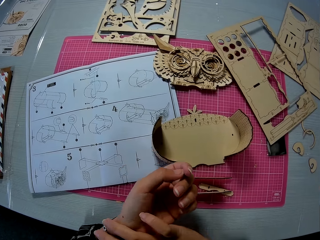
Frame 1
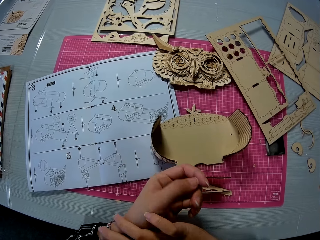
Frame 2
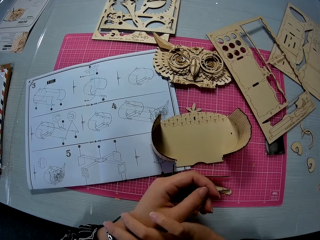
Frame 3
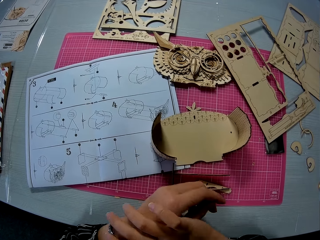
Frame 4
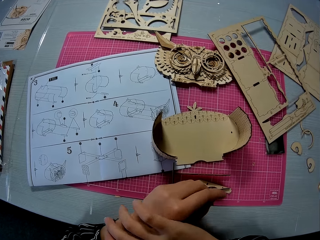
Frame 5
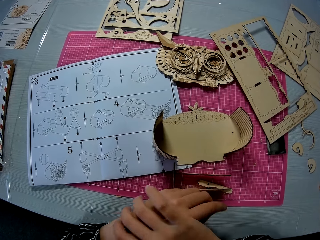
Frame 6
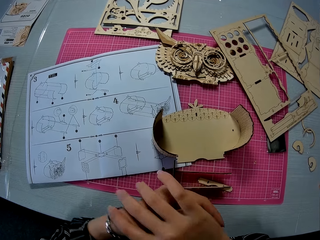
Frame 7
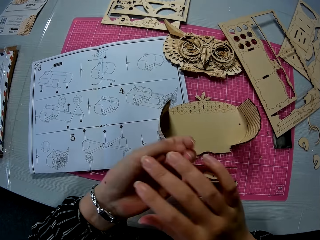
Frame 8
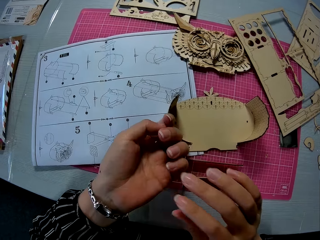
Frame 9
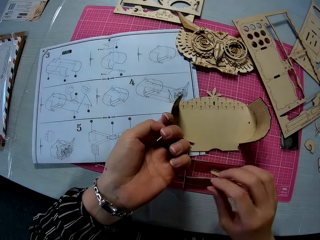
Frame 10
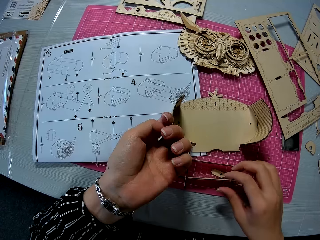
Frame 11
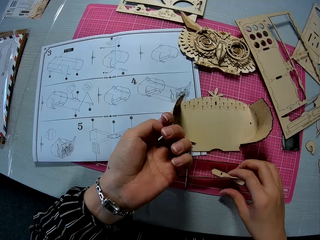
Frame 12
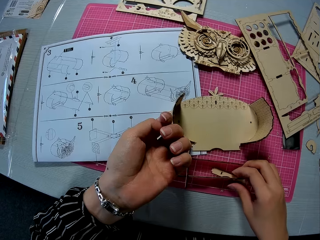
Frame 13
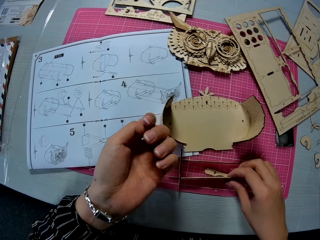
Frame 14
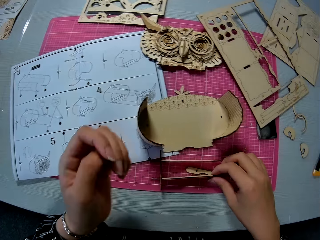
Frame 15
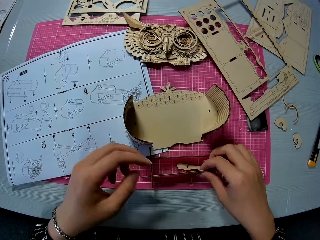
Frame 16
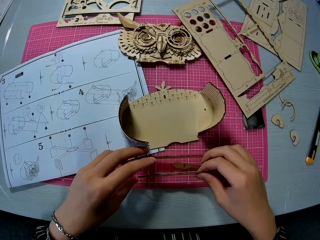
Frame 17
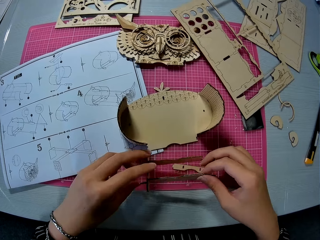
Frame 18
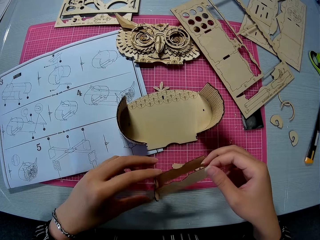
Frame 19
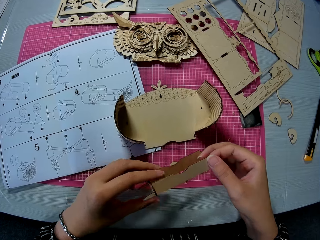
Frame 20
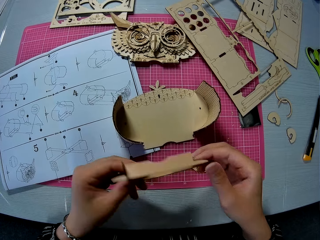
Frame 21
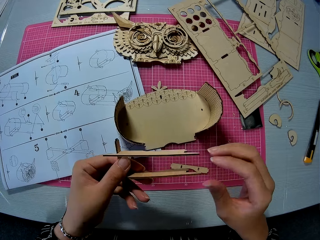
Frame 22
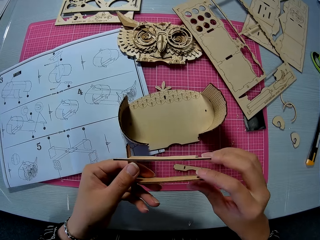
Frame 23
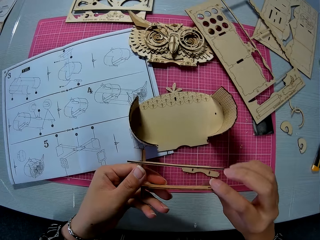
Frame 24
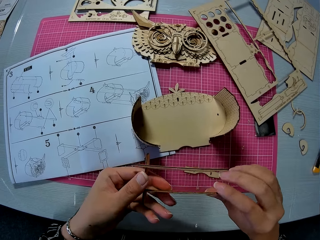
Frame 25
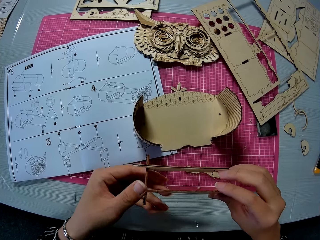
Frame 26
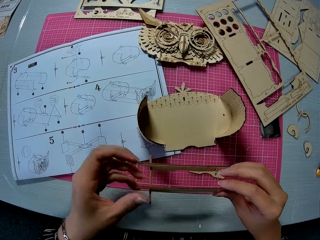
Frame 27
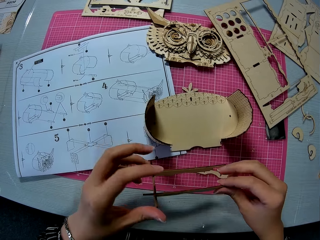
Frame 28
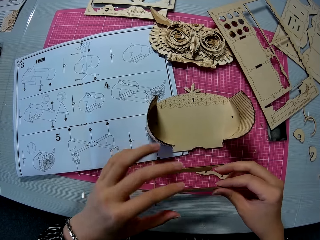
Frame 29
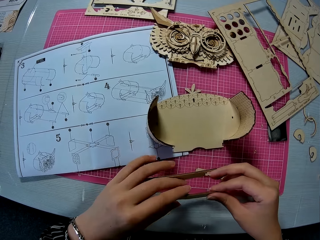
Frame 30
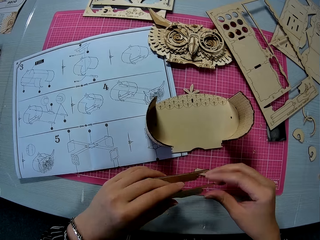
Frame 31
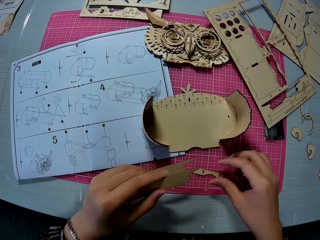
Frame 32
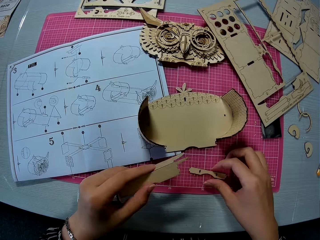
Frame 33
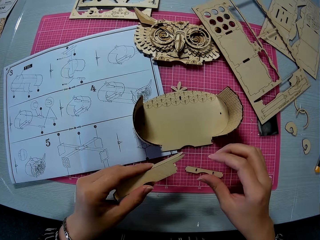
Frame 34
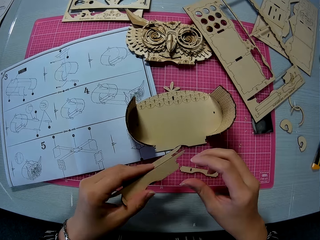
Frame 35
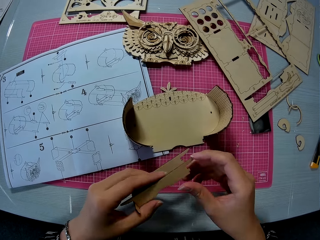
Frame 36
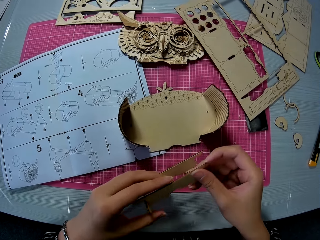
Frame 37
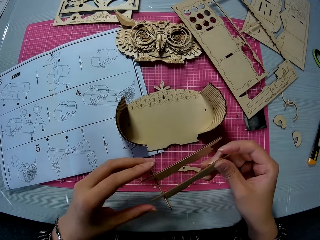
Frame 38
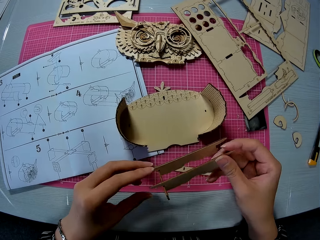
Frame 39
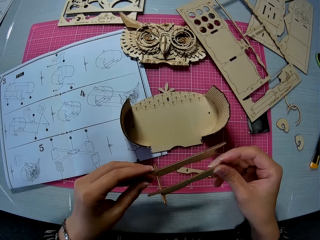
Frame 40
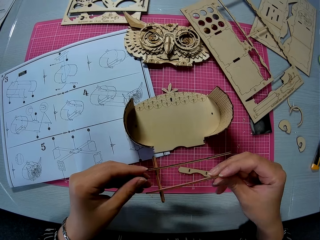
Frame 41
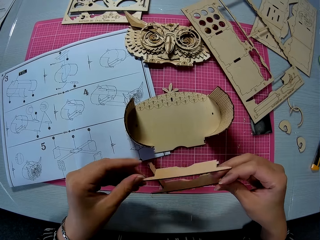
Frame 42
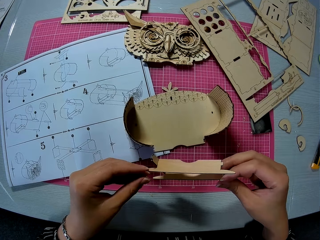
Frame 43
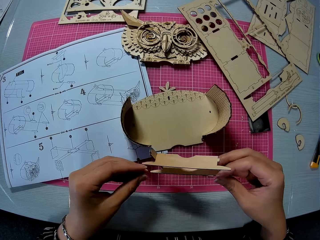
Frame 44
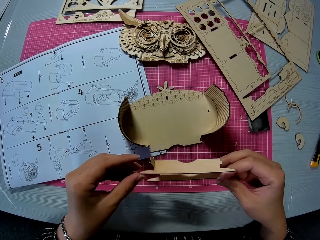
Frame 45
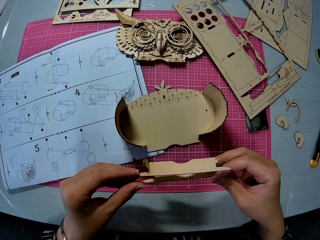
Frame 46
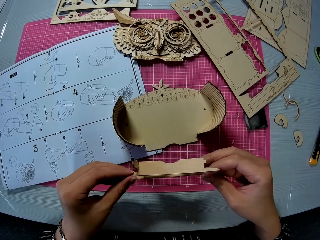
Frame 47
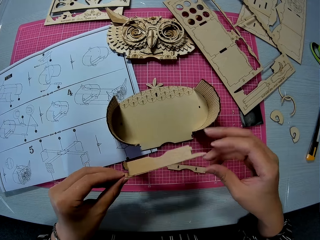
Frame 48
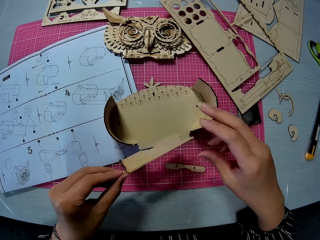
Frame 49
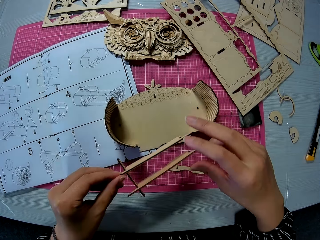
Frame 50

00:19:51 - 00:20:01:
The camera wearer adjusts the watch on her left wrist with her right hand. She picks up the attached piece on the cutting mat. She flips pieces of laser cut on a hand.

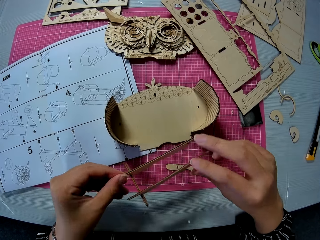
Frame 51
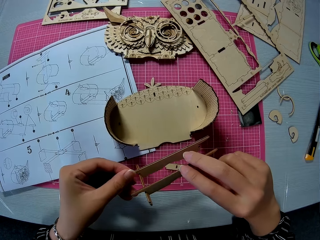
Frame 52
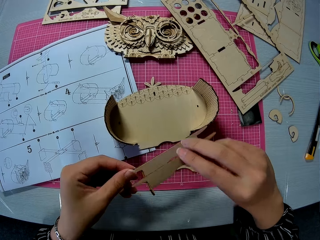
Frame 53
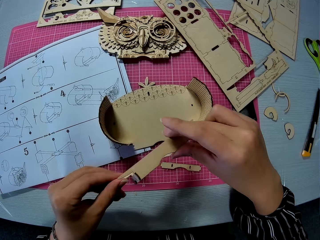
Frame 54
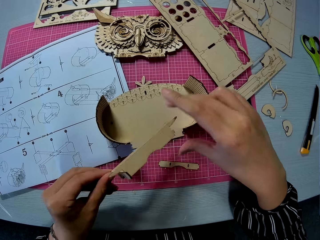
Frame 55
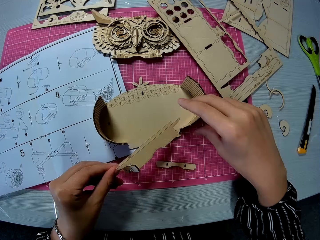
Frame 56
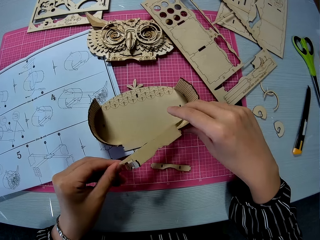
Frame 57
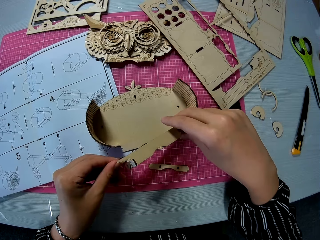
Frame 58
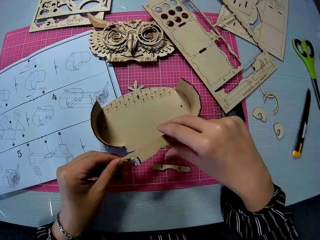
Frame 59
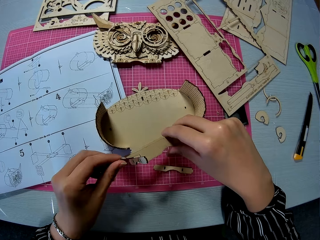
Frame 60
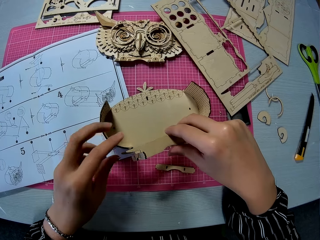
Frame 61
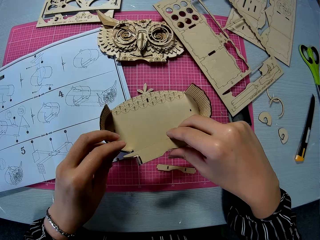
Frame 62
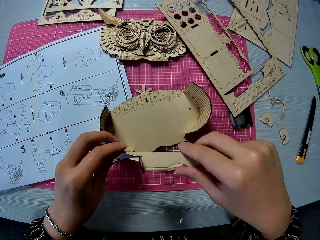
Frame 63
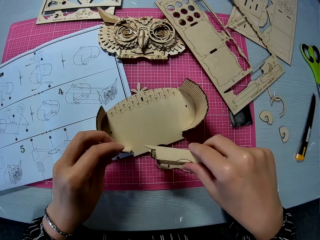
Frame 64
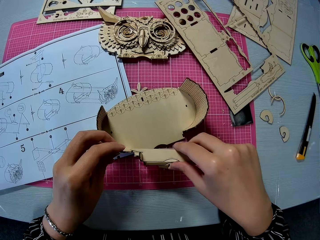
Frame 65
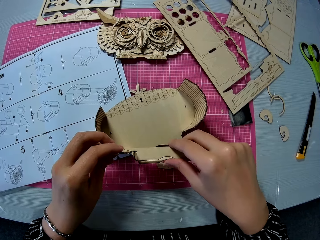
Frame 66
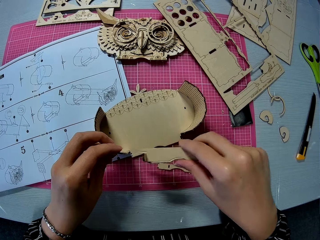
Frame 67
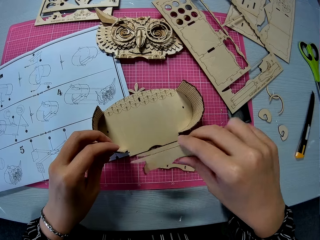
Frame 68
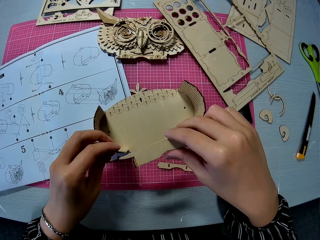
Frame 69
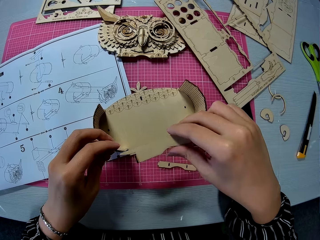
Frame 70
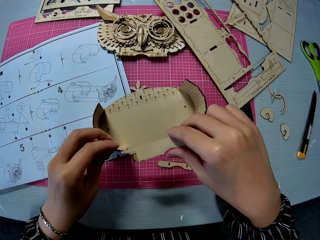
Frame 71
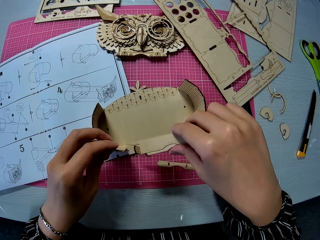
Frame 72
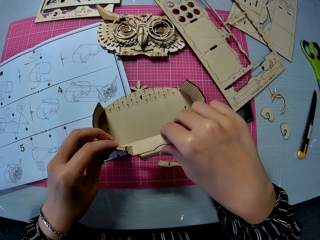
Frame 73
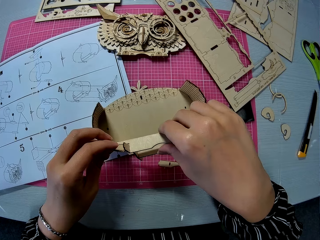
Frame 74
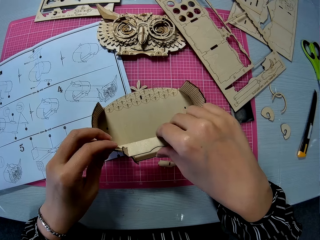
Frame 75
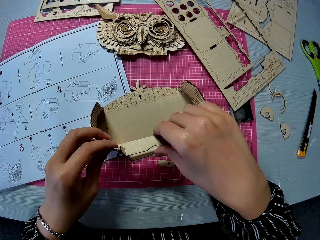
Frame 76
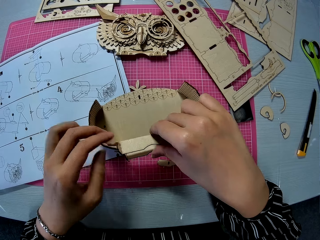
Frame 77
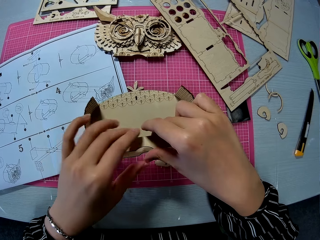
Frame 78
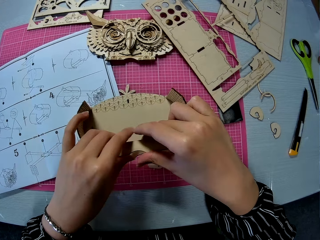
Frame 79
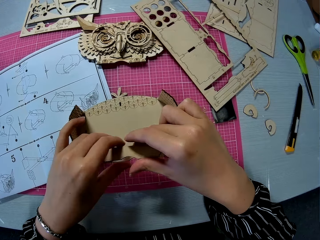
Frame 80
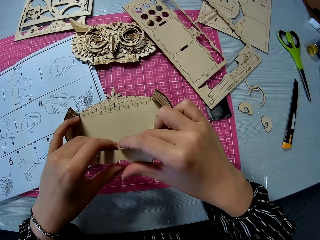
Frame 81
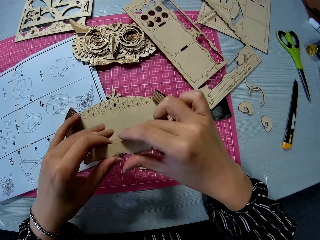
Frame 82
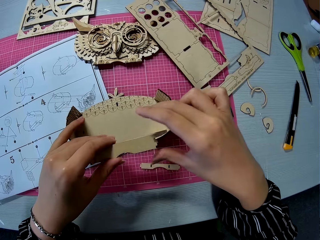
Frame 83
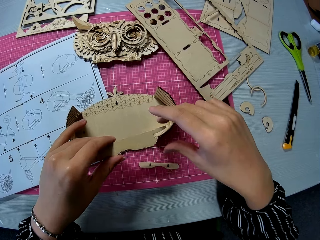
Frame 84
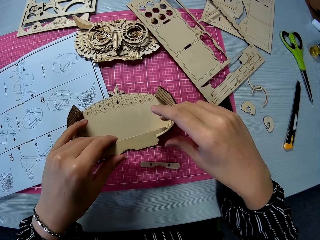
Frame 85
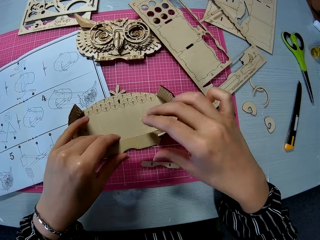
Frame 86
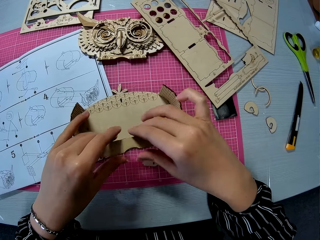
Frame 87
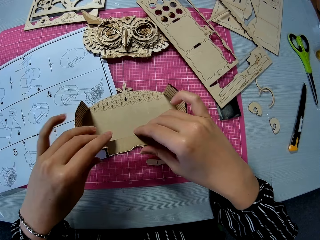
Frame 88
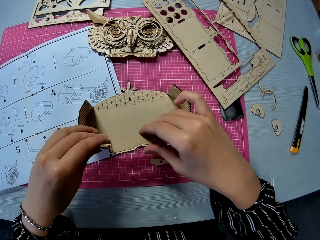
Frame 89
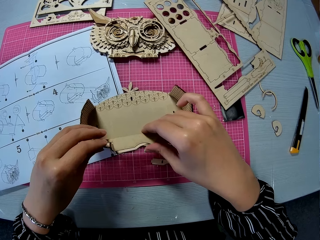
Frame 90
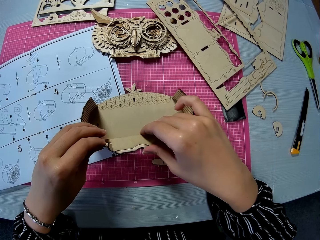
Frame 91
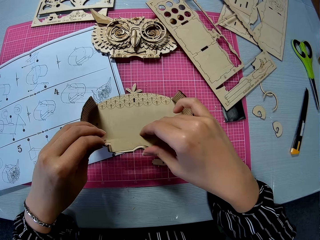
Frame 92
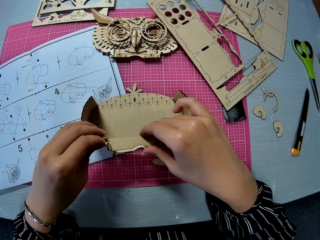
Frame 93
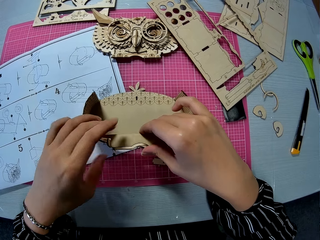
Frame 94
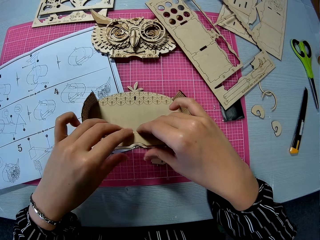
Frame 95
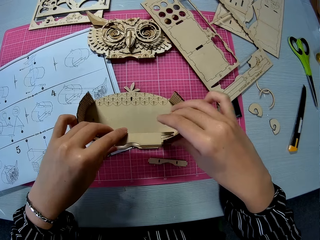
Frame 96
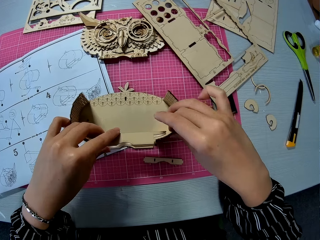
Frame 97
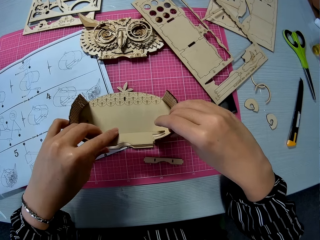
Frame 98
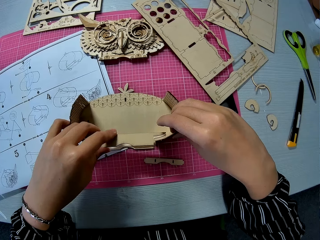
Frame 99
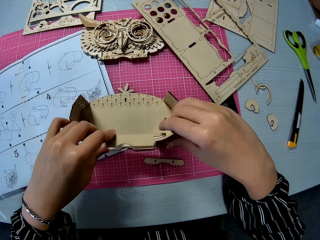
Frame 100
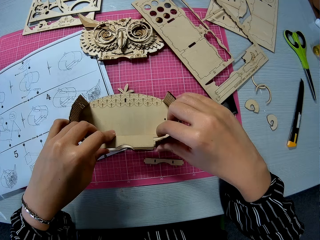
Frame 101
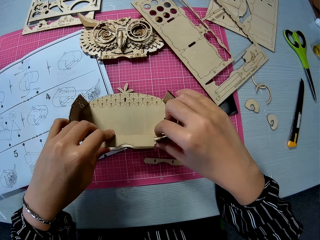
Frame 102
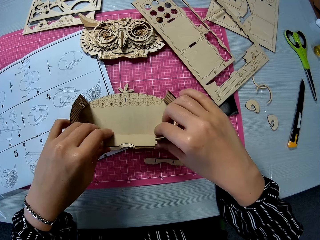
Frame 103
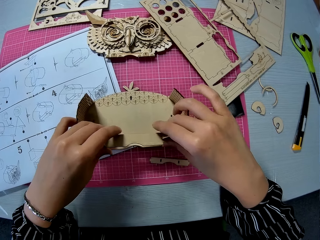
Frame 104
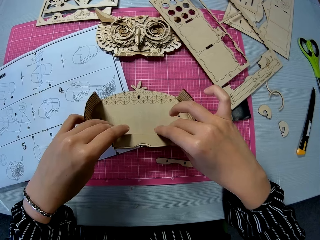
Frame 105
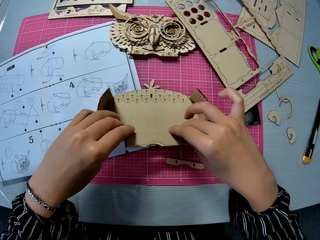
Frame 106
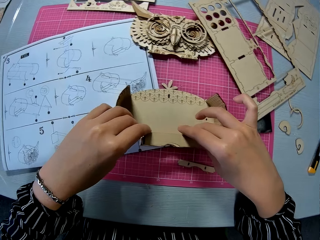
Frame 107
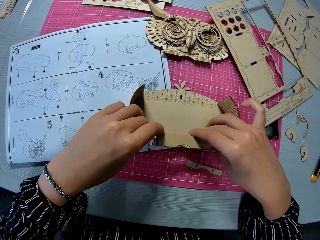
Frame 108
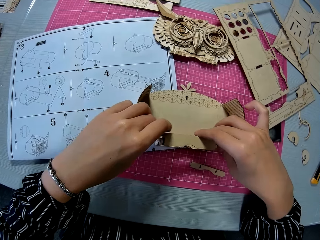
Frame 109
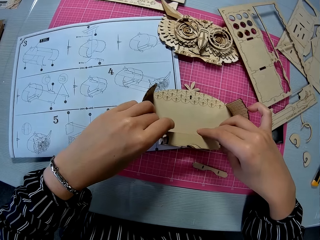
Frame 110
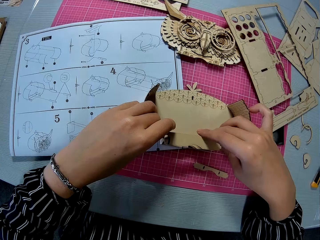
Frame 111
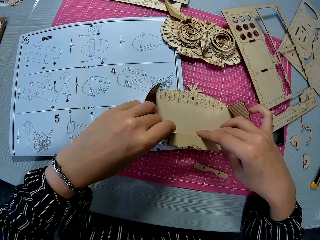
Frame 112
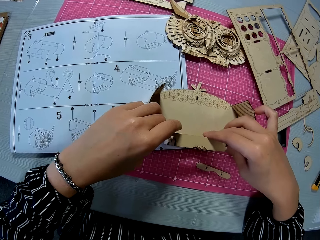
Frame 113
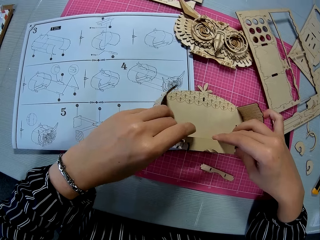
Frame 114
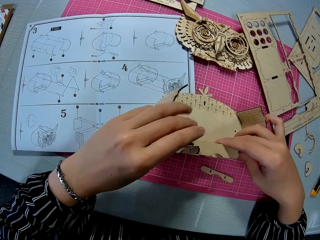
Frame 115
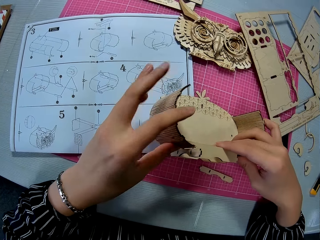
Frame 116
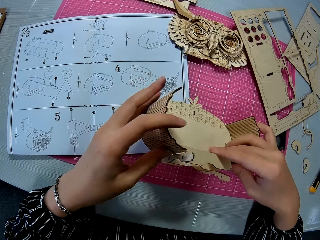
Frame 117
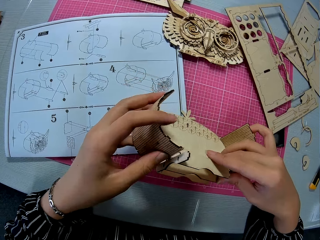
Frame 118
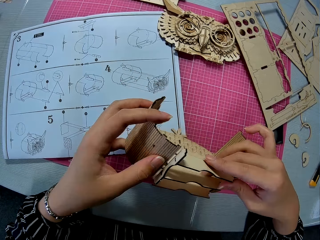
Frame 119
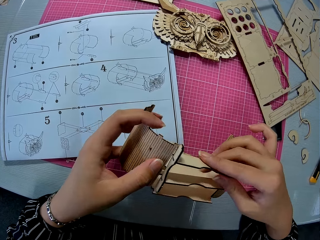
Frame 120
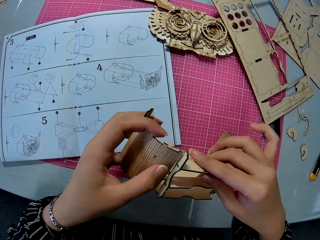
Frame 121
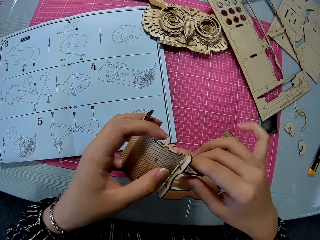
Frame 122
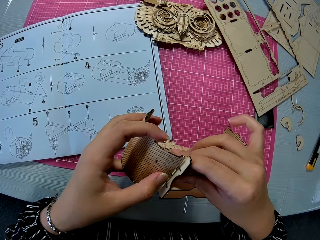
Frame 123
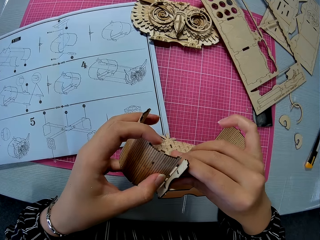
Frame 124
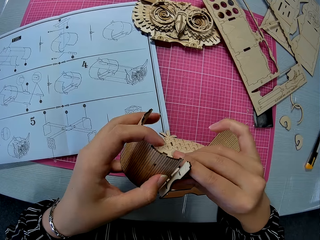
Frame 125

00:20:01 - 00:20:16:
The camera wearer adjusts pieces of laser cut on a laser cut model. They insert the attached piece into the assembled piece. They pick up the laser cut model from a cutting mat.
